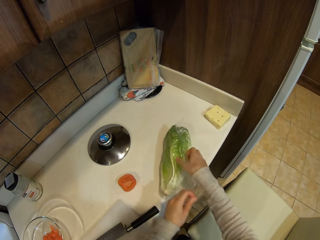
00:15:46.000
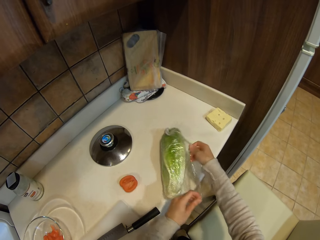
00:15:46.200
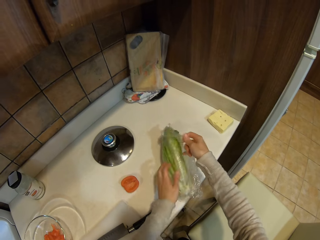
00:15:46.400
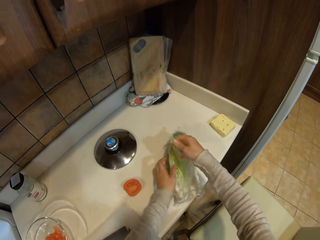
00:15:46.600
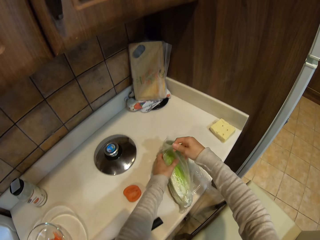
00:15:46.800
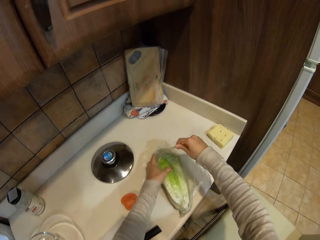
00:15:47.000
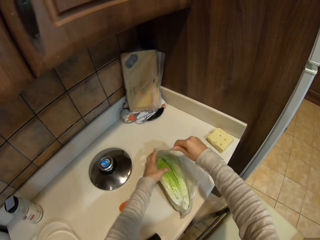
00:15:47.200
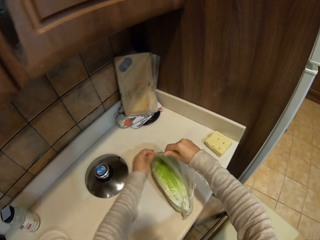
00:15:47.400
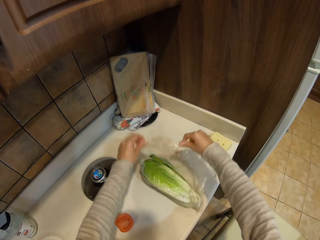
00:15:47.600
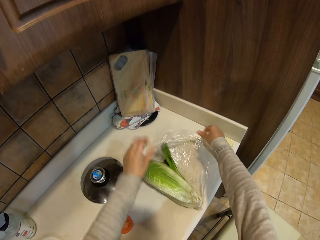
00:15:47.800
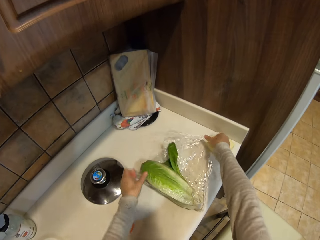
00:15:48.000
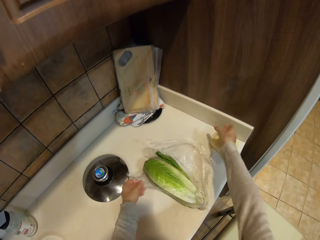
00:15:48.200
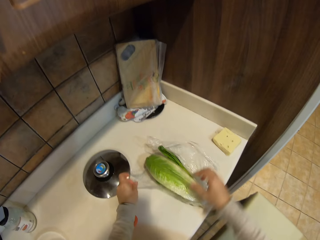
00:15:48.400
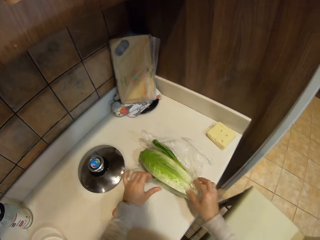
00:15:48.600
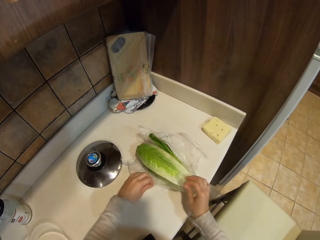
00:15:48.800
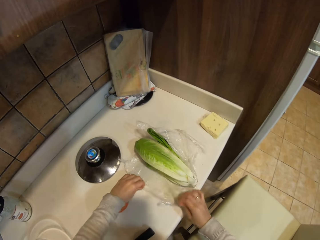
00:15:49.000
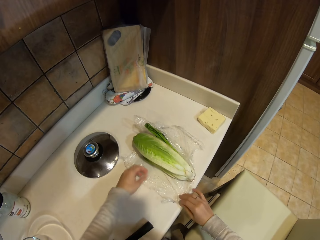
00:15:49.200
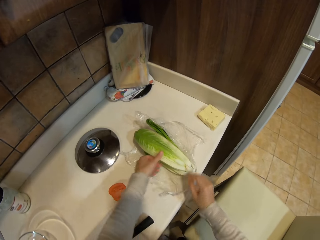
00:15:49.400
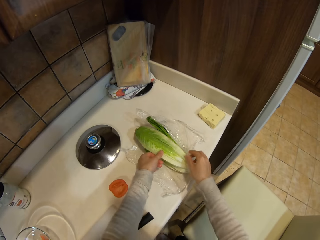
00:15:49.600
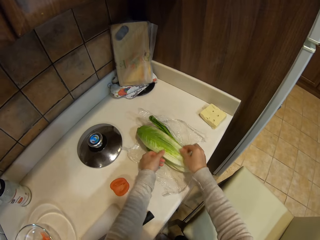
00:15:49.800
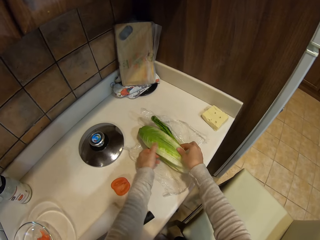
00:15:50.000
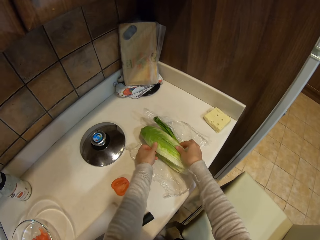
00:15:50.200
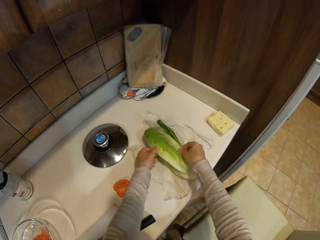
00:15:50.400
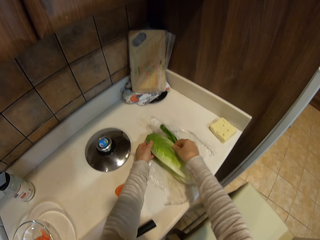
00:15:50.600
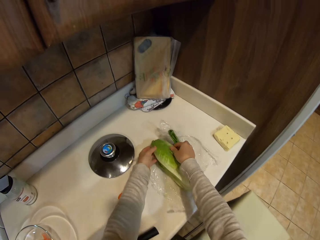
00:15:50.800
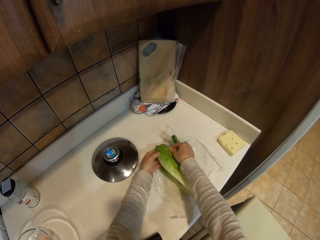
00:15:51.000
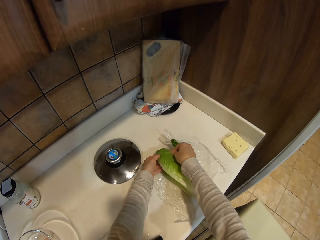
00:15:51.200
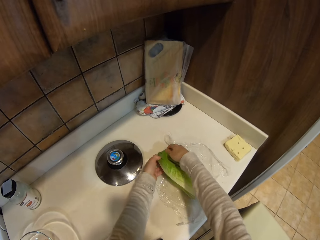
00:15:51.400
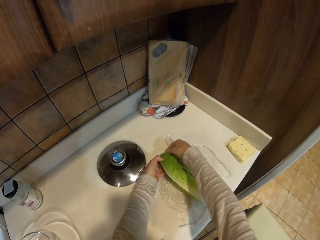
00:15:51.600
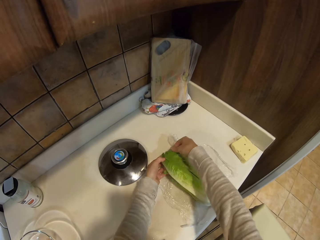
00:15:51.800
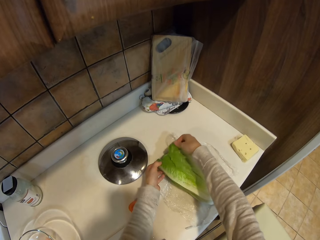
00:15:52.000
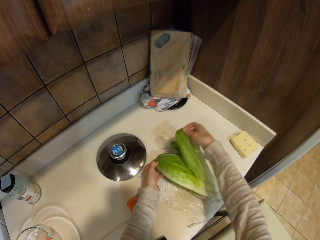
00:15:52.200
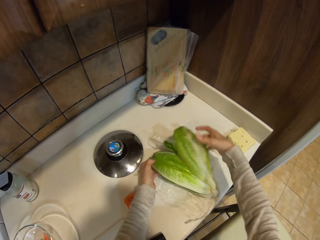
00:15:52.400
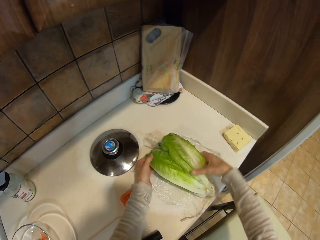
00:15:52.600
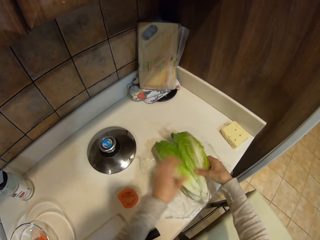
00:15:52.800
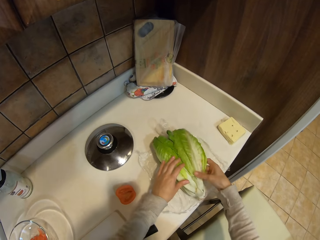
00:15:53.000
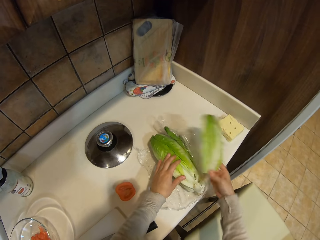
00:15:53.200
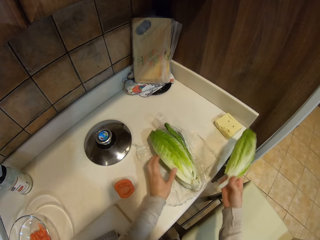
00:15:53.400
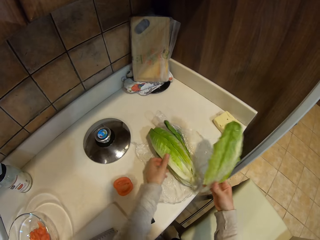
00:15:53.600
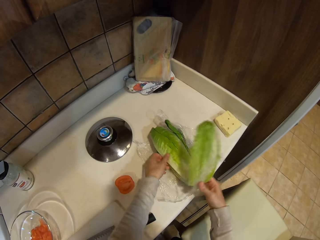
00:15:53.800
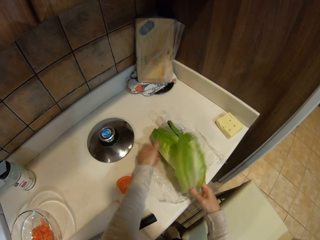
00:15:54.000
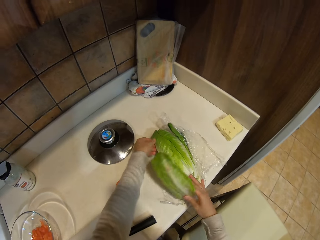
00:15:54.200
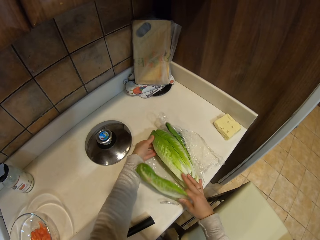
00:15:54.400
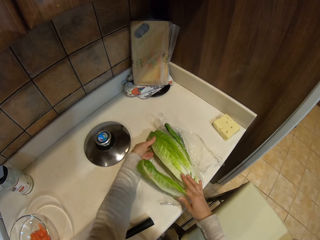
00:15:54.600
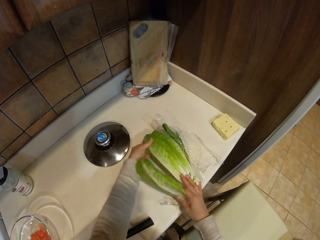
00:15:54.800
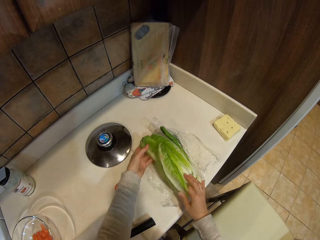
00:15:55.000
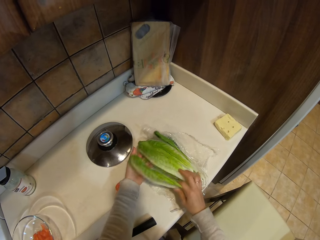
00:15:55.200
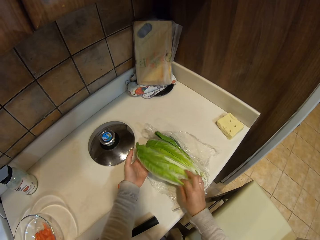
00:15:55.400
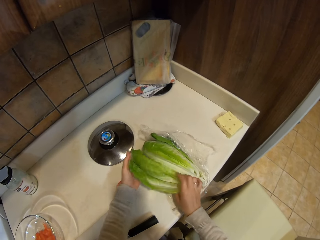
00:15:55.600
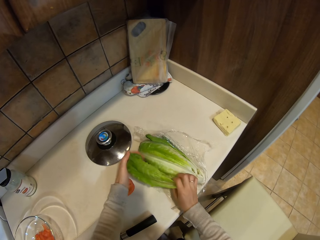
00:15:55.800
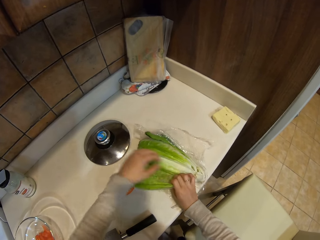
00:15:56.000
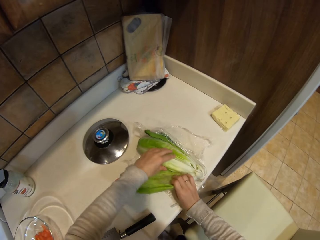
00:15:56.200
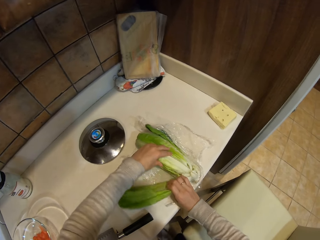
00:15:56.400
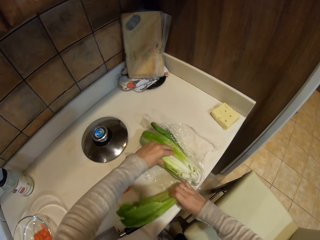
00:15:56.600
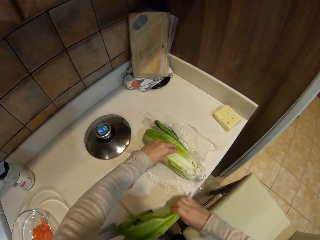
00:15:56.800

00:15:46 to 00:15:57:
The camera wearer unwraps the spinach. They touch the spinach. They cut the spinach leaf. They cut the spinach leaf again.

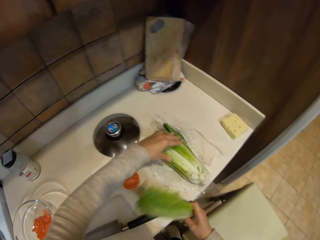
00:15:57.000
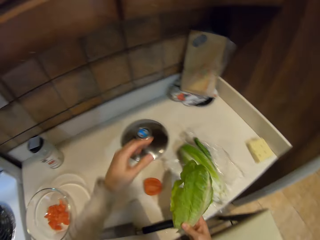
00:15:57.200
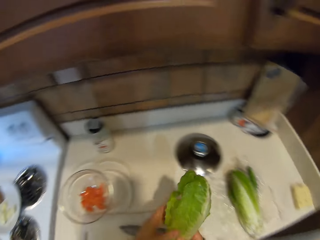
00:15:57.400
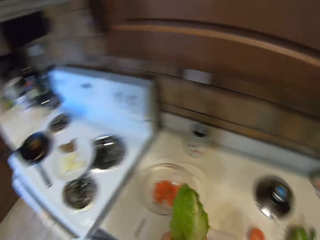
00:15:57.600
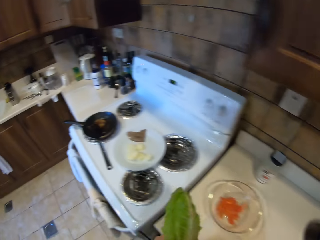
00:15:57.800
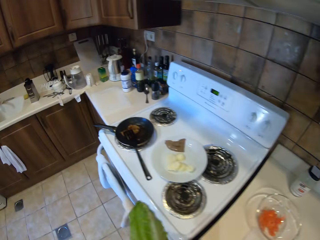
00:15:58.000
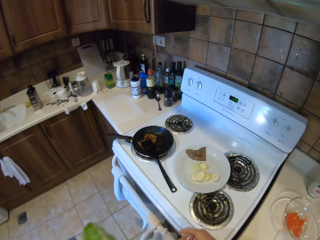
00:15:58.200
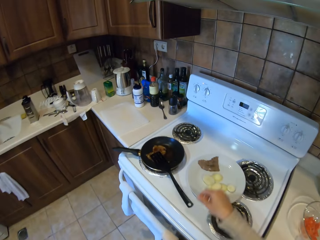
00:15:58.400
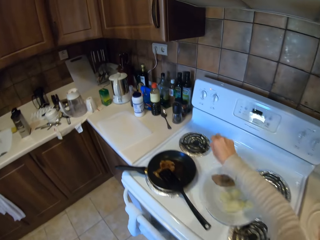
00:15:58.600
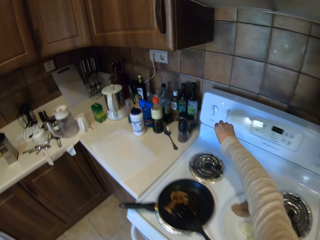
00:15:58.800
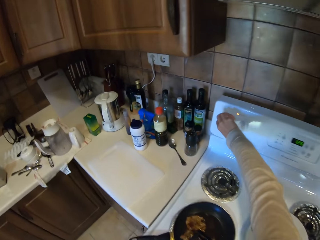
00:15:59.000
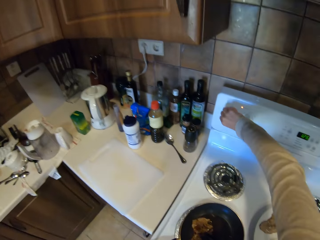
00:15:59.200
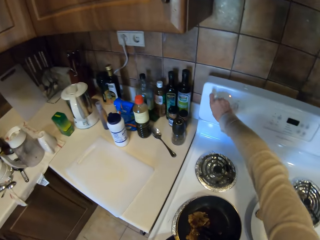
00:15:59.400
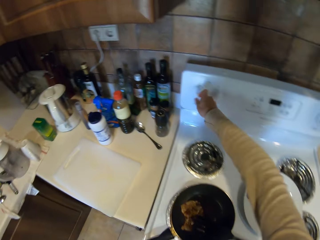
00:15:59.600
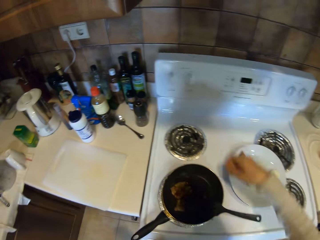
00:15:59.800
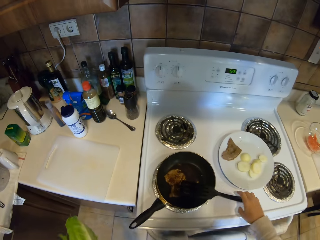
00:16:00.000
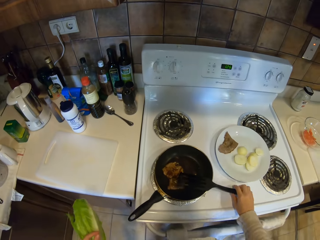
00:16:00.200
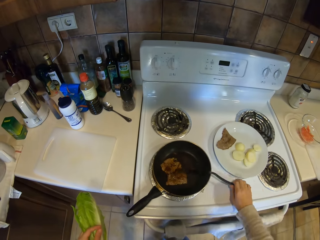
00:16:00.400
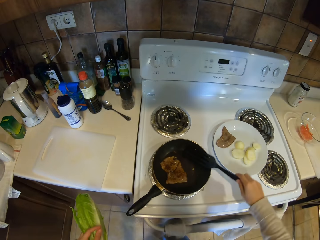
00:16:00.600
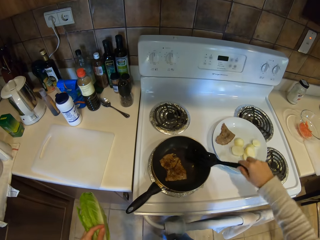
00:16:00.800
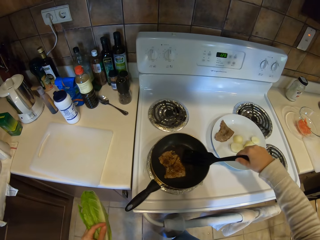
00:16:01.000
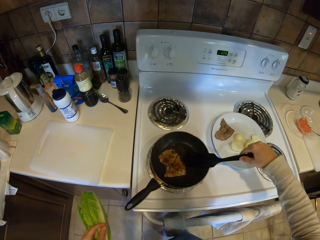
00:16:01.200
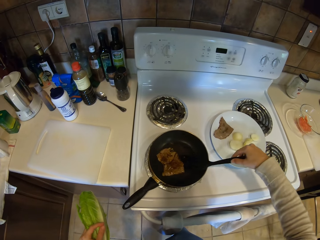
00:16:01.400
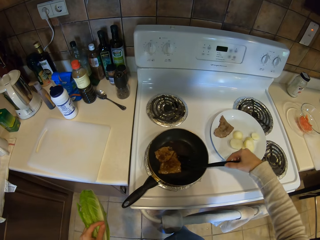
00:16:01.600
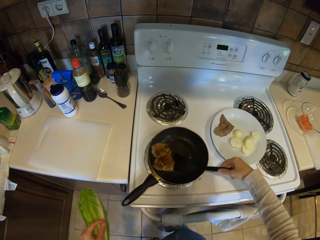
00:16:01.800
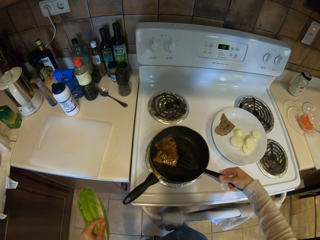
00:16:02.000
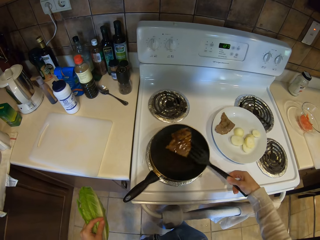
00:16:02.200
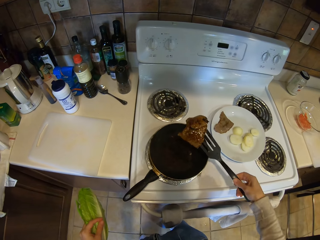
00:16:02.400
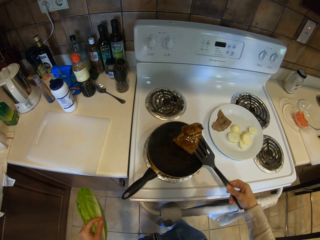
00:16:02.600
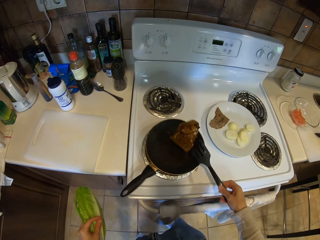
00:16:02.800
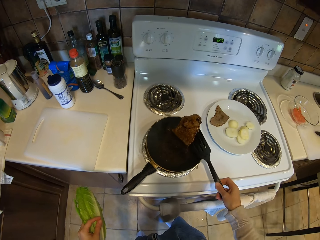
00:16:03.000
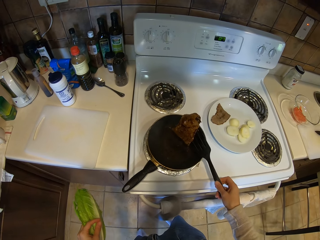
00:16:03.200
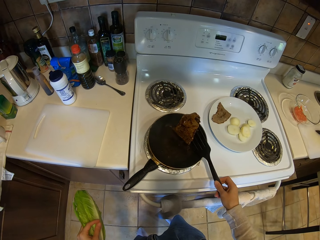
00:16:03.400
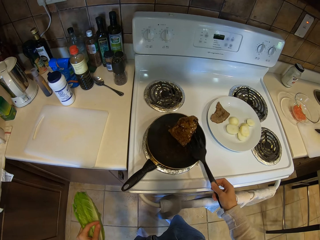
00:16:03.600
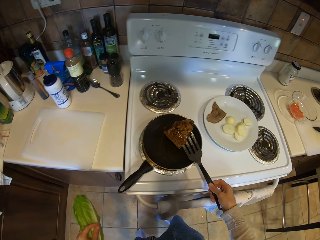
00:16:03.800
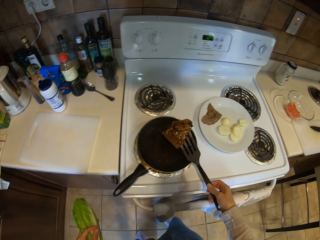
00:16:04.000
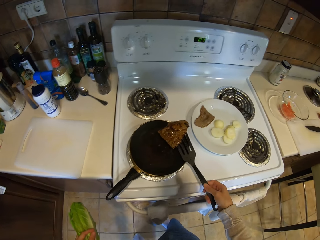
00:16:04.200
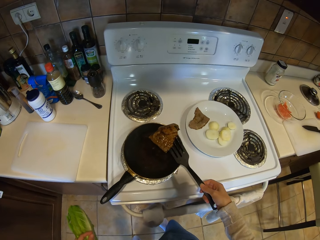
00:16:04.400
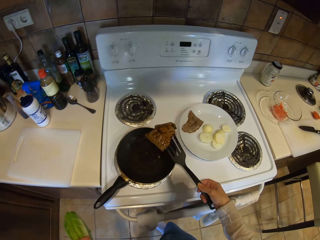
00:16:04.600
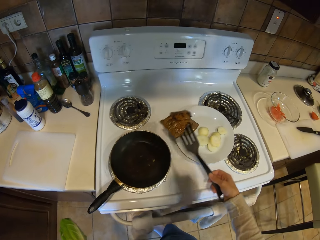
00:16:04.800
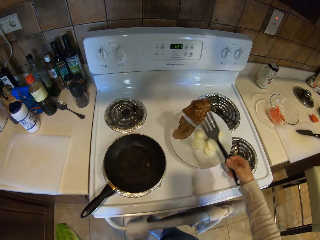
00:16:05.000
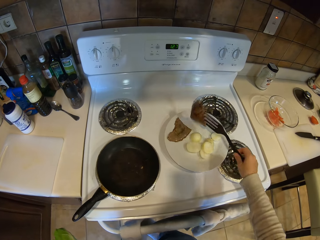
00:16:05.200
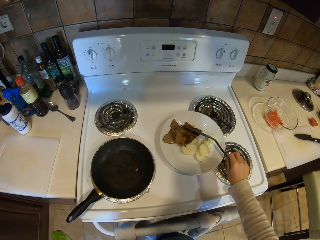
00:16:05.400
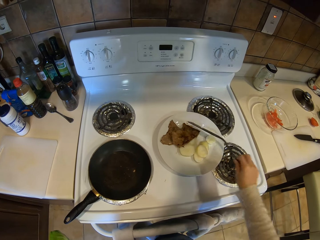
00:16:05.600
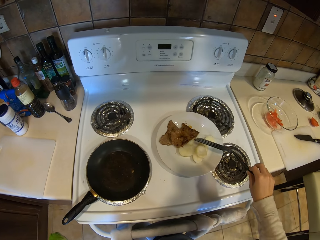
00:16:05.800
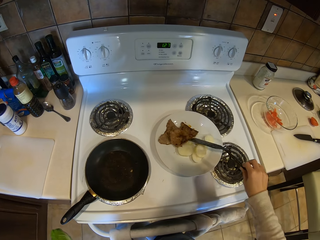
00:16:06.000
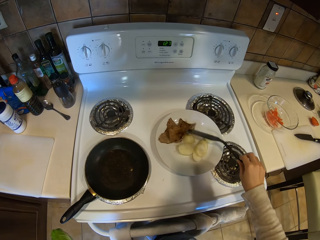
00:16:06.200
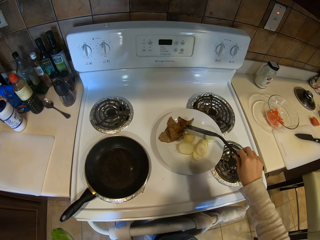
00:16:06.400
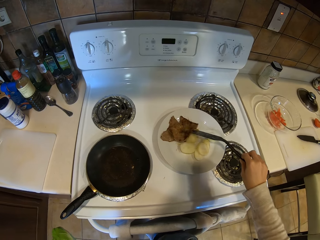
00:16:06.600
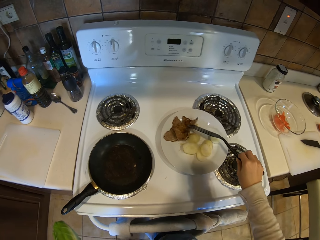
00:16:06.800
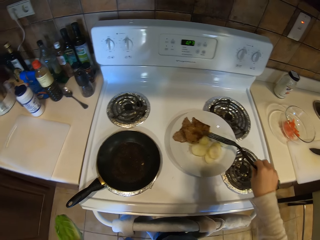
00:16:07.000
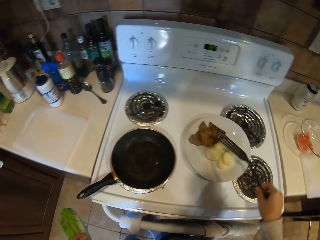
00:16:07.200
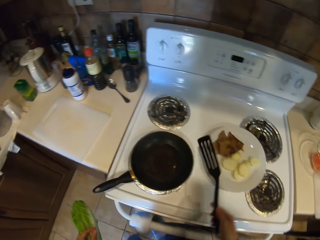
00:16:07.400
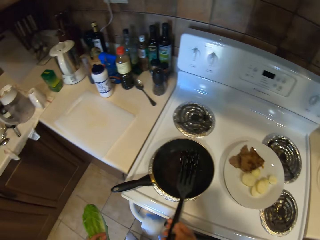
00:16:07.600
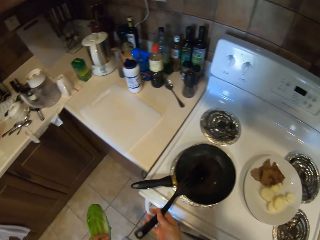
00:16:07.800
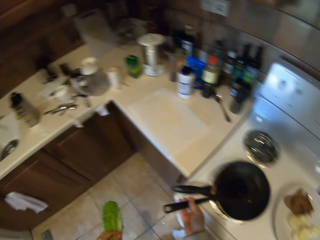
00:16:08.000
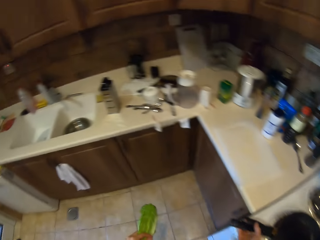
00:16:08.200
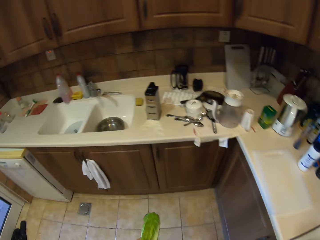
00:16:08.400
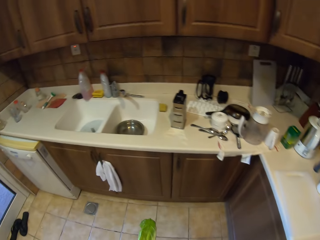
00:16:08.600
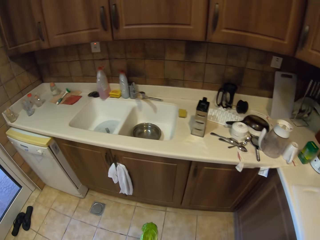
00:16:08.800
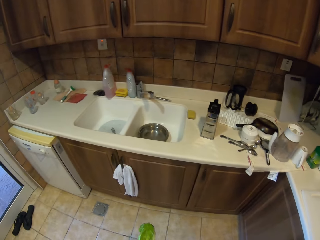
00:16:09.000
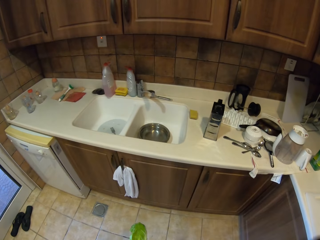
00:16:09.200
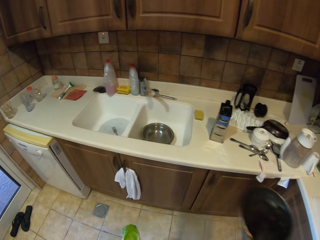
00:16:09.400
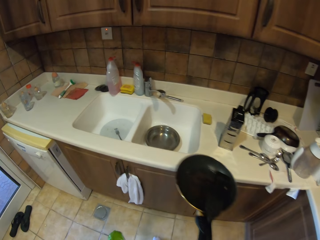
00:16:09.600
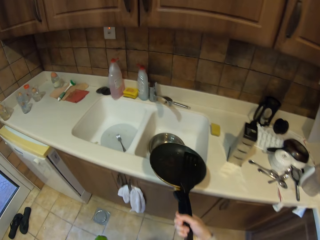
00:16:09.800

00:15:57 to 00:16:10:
The camera wearer passes the spinach leaves to the left hand. They step forward. They switch off the cooker. They pick up the spoon. They pick up the meat. They put the meat on the plate. They move the meat. They put the meat on the pan. They pick up the pan. They step forward.
